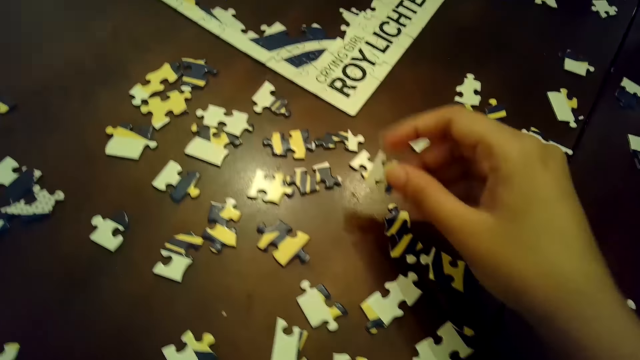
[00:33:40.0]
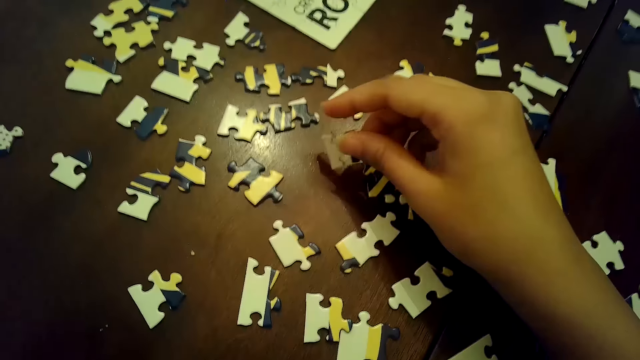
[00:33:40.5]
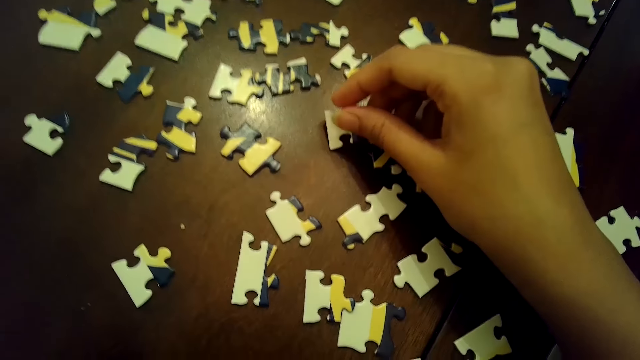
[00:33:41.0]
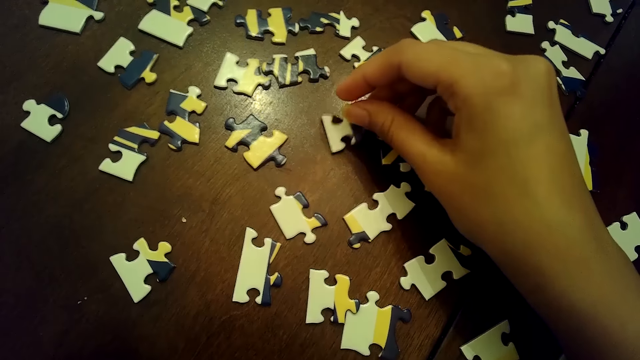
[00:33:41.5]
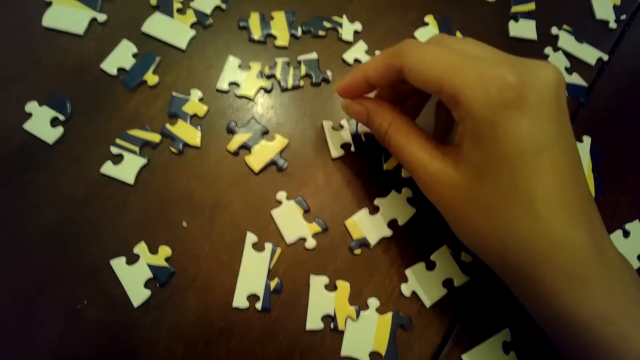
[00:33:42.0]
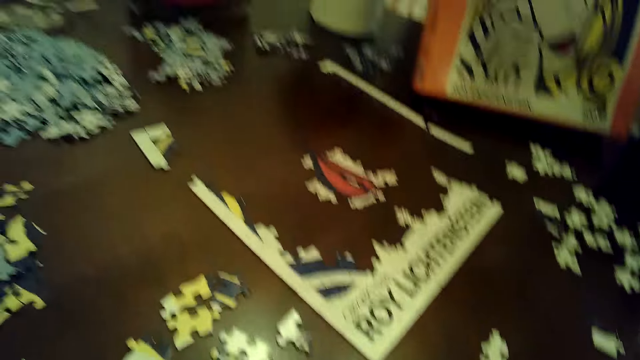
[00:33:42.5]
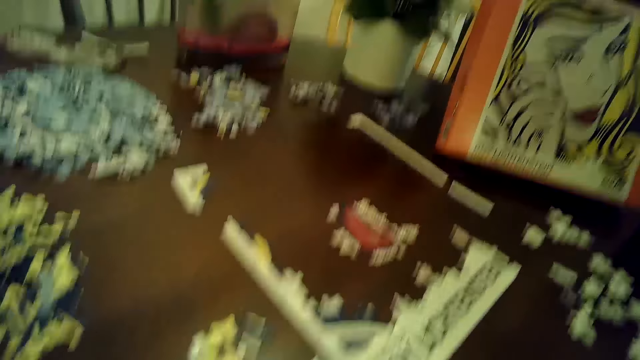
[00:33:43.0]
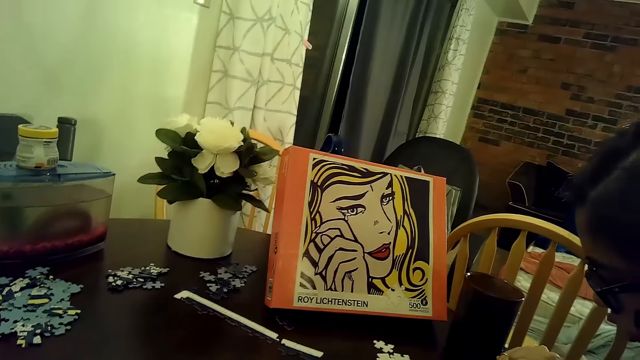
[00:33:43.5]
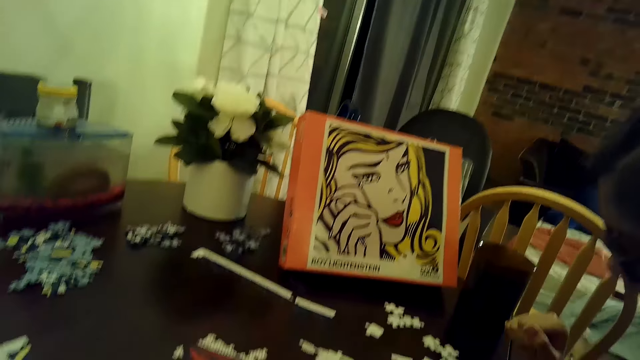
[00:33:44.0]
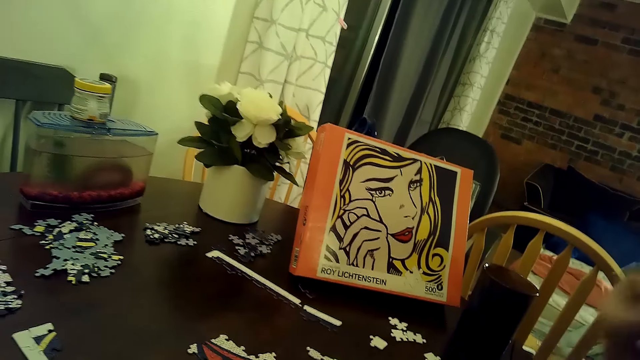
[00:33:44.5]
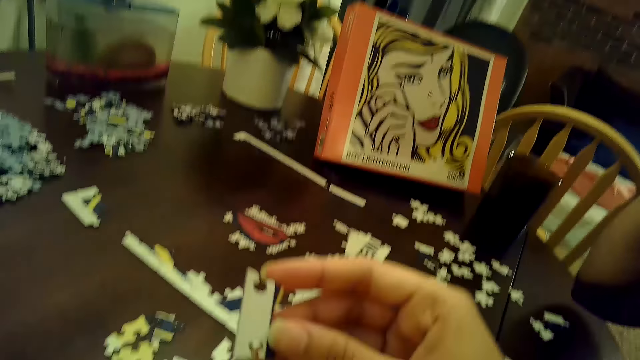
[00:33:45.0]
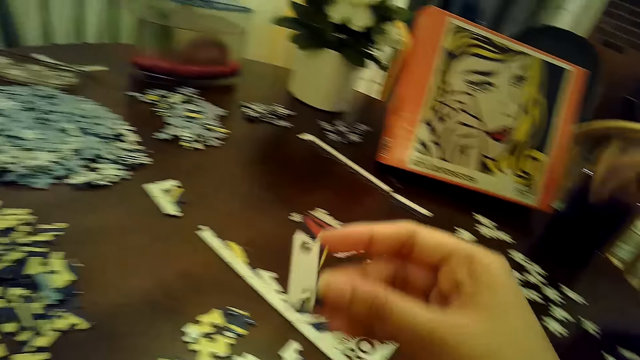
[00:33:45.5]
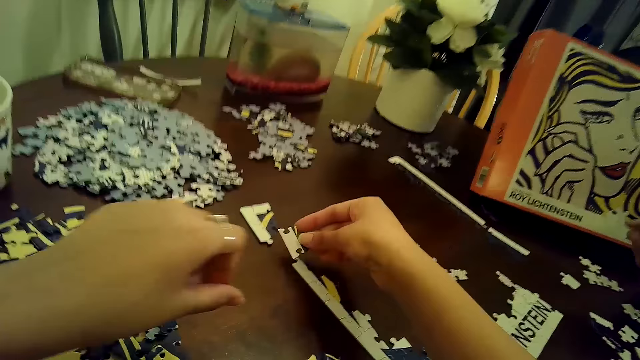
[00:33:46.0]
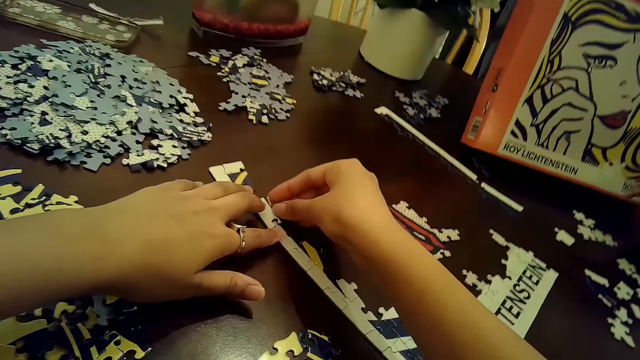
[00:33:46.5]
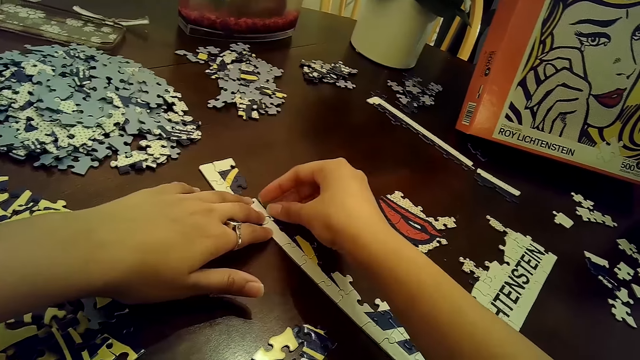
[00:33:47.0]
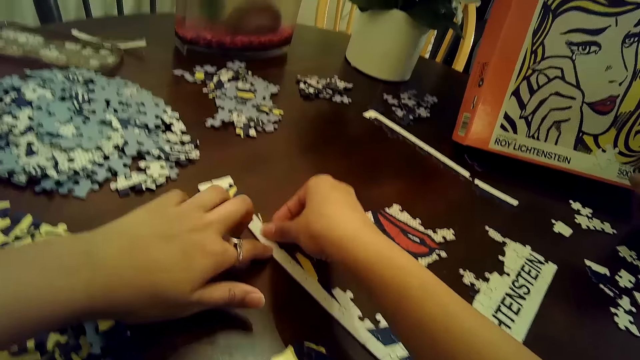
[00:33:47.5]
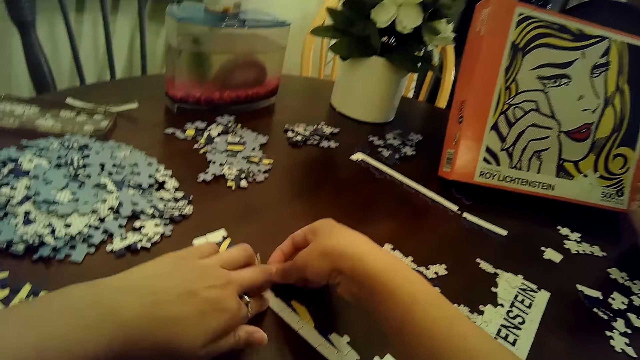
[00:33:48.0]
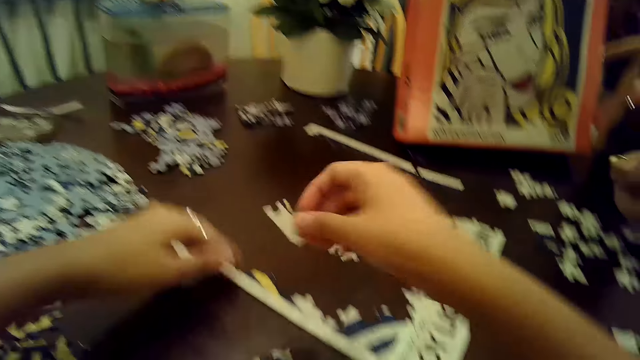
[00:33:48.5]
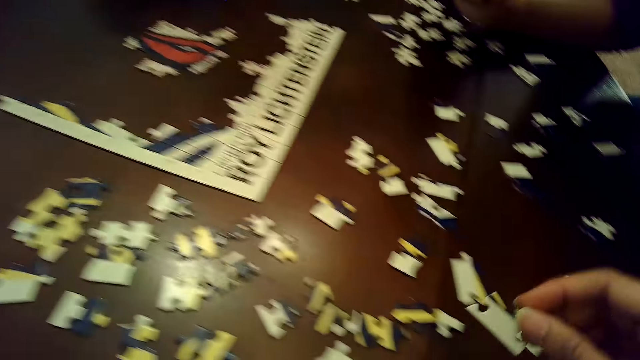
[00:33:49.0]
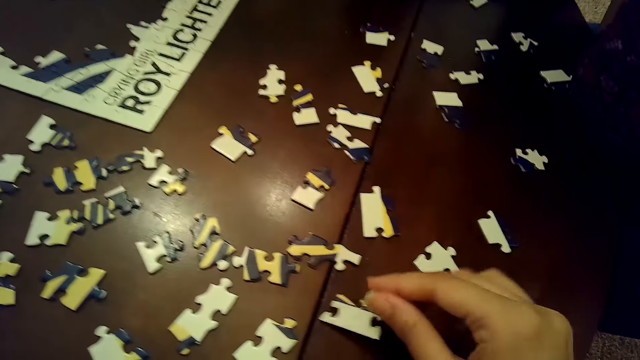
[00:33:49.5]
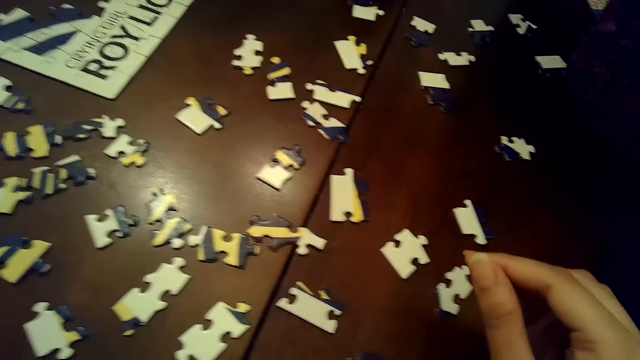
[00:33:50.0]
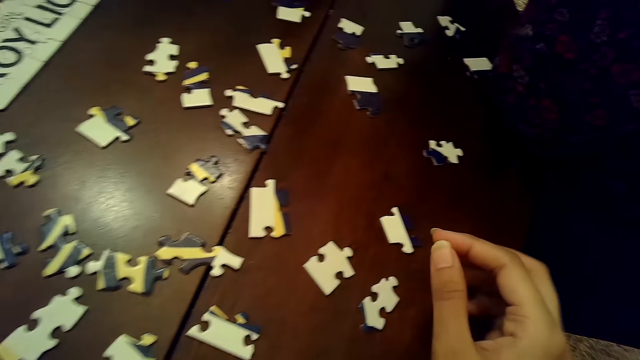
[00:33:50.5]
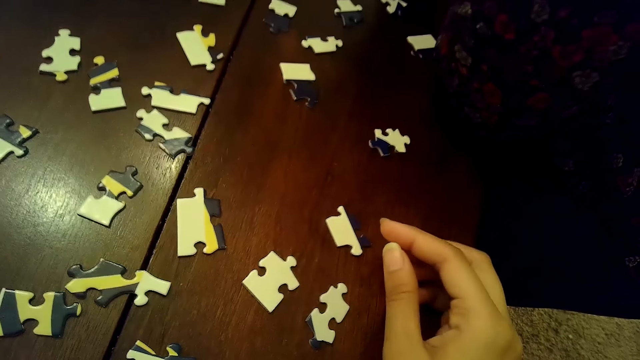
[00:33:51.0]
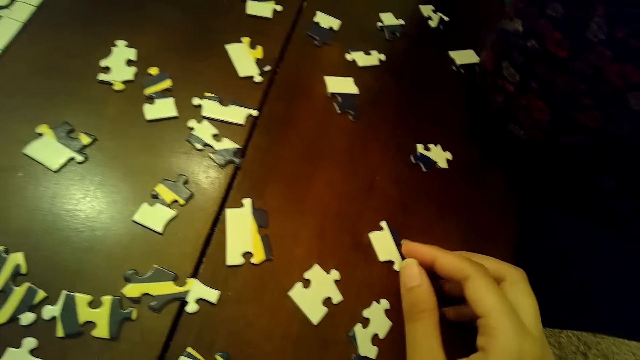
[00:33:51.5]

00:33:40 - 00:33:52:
The camera wearer drops the puzzle piece on the table with her right hand. She inserts the puzzle piece into the puzzle tile on the table with both hands. She removes the puzzle piece from the puzzle tile on the table with her right hand. She drops the puzzle piece on the table with her right hand.

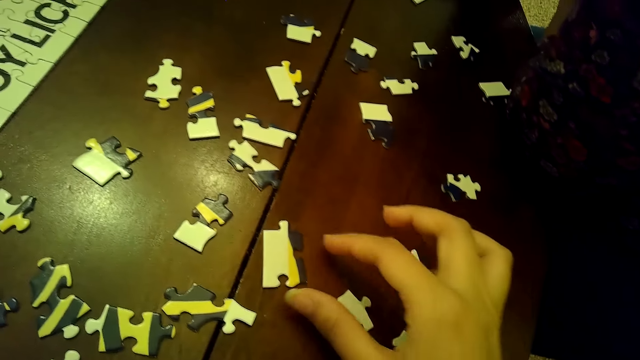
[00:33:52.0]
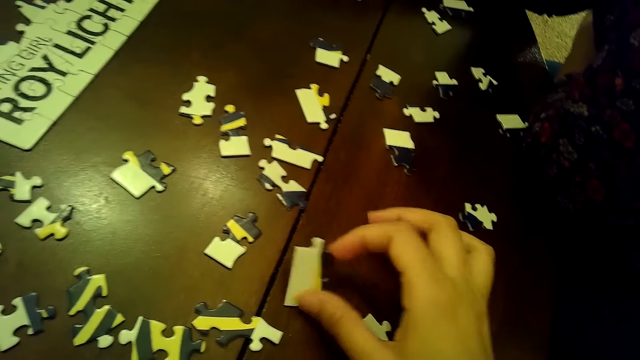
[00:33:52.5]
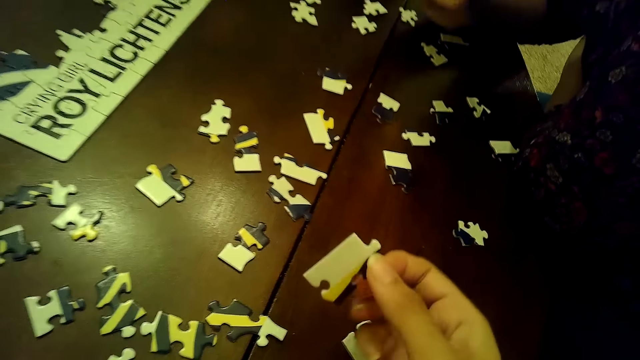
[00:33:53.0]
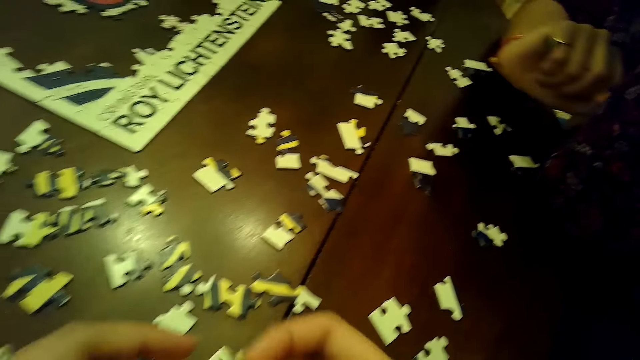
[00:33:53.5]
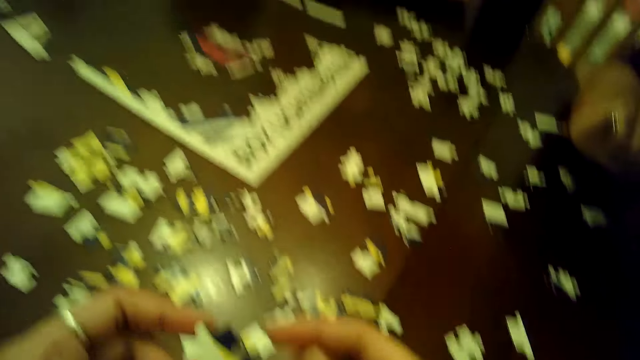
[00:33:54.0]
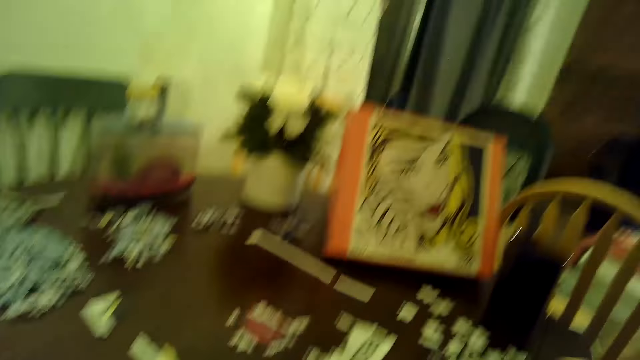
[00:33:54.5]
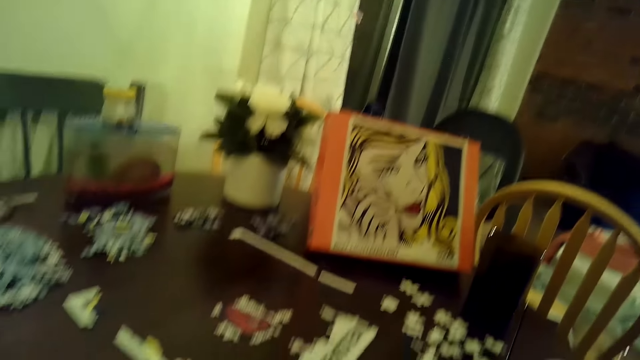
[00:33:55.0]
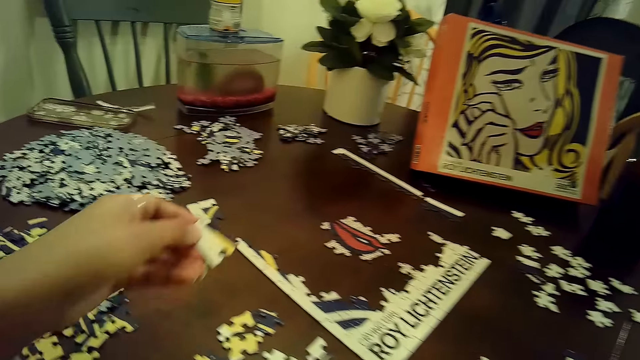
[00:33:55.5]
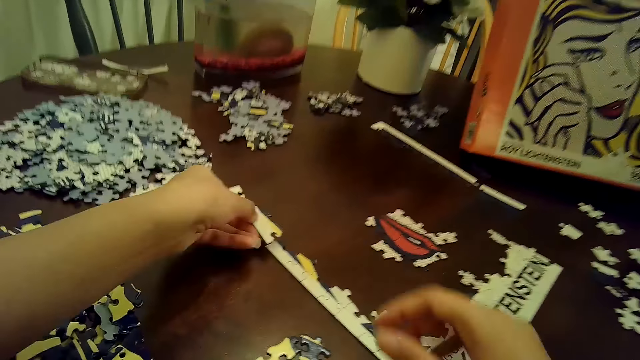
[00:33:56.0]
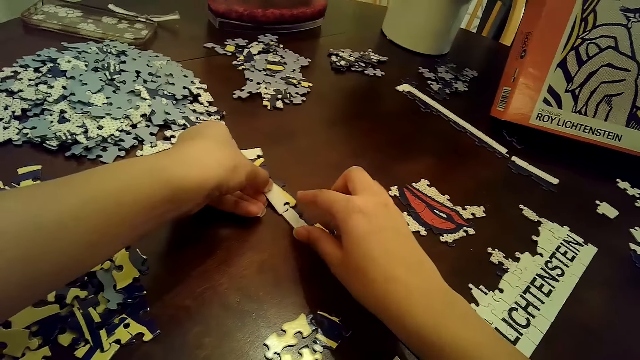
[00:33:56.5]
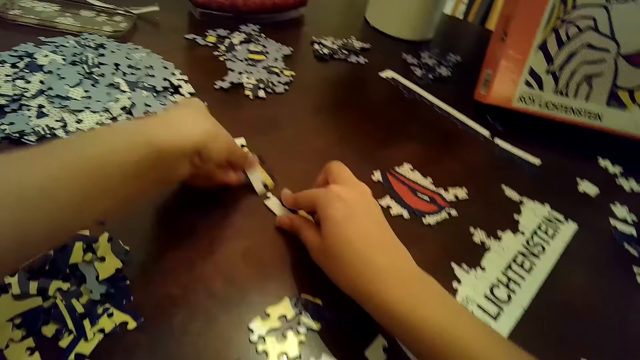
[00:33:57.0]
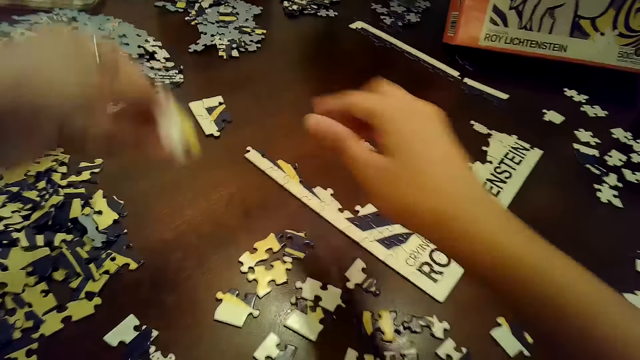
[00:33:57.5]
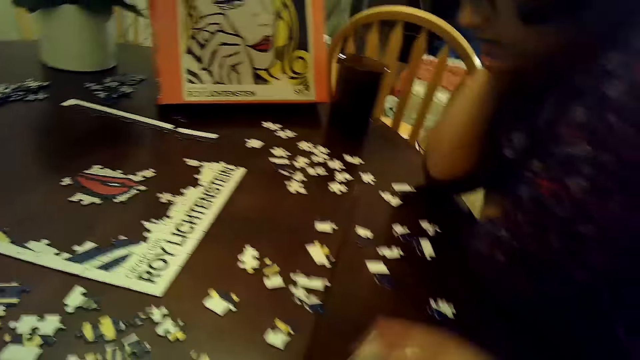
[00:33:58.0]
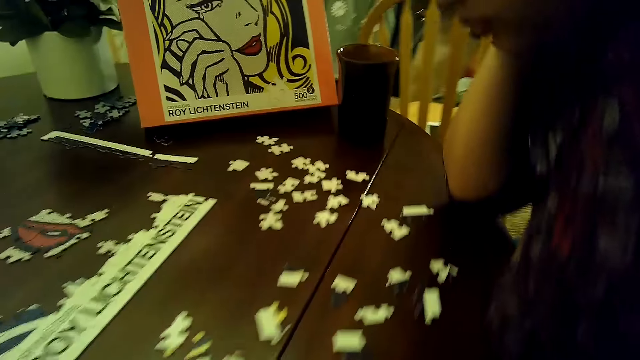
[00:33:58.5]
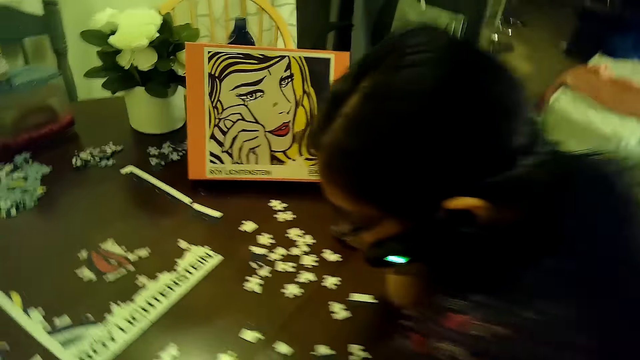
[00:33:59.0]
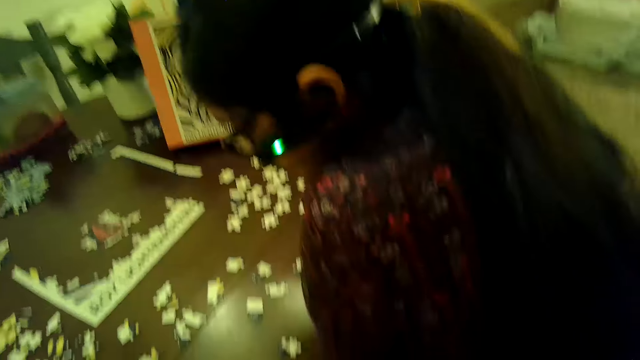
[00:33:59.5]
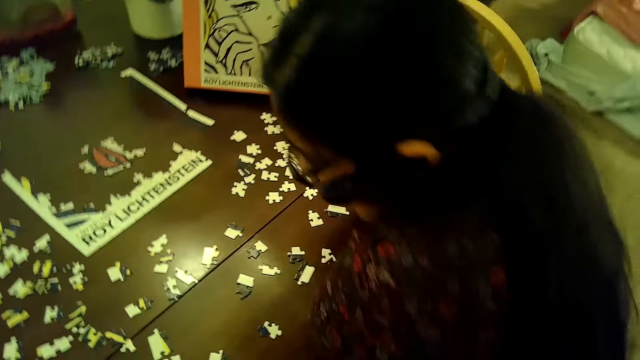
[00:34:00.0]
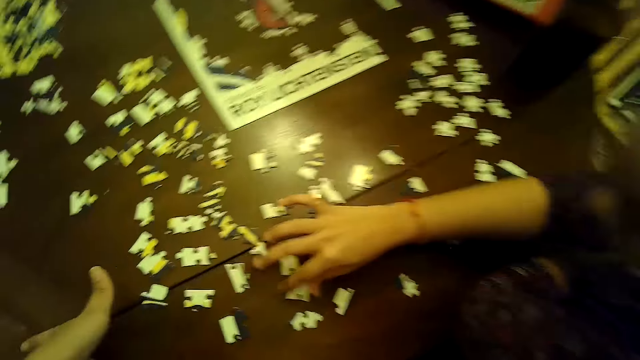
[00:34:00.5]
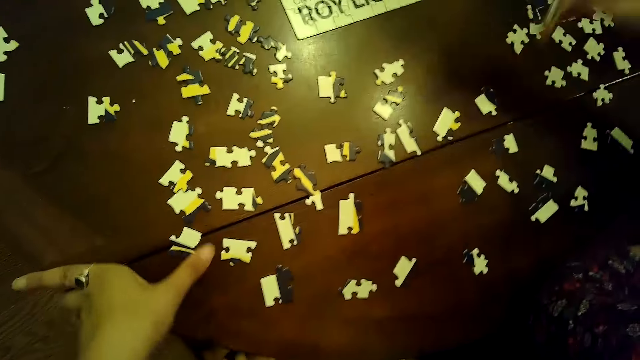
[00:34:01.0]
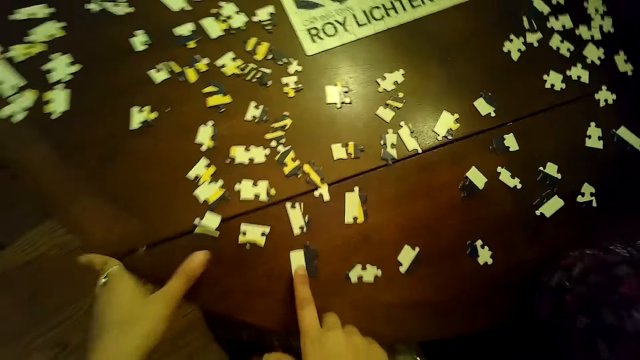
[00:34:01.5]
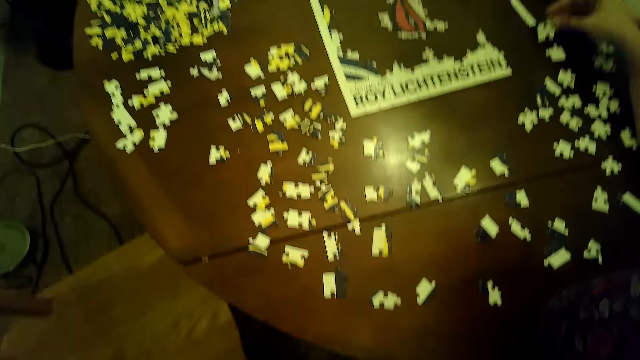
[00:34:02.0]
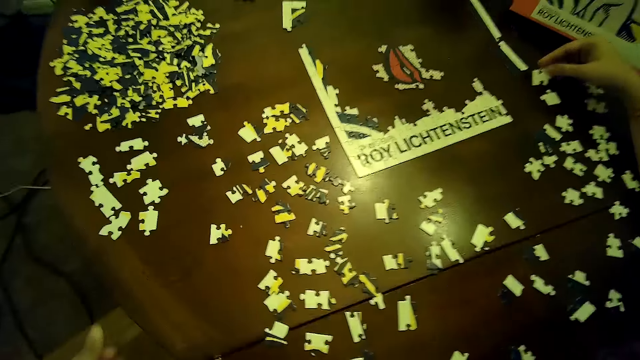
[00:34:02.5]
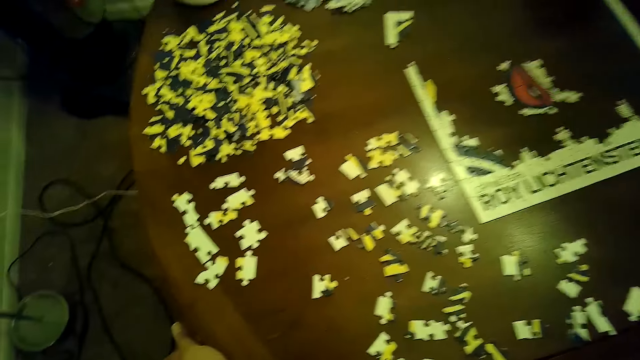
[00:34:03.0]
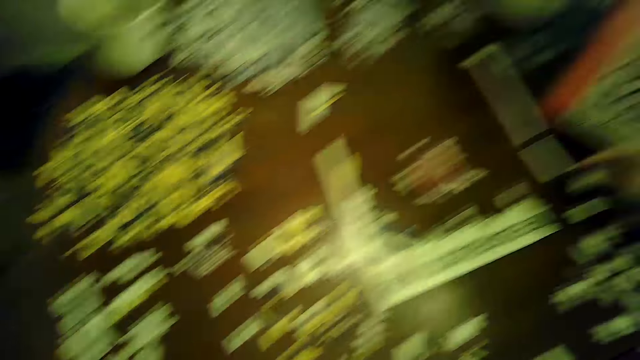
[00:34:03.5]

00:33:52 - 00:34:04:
The camera wearer picks up a puzzle piece from the table with her right hand. She chooses cards on the table. She passes the puzzle piece from her right hand to her left hand. She inserts the puzzle piece into the puzzle tile on the table with her left hand. She arranges the cards on the table. She holds down the puzzle tile on the table with her right hand. She removes the puzzle piece from the puzzle tile on the table with her left hand. She passes the puzzle piece in her left hand to her right hand. She drops the puzzle piece on the table with her right hand. A woman picks up a puzzle piece from the table with her right hand. The camera wearer moves a puzzle piece on the table with her right hand. The woman touches the table with the puzzle piece in her right hand.
